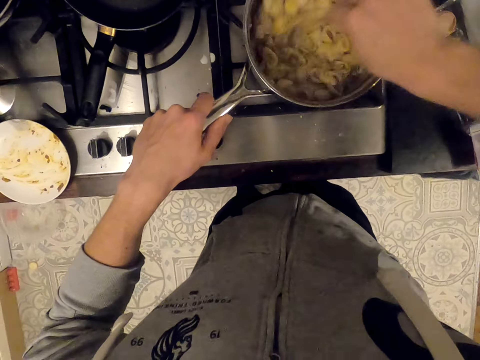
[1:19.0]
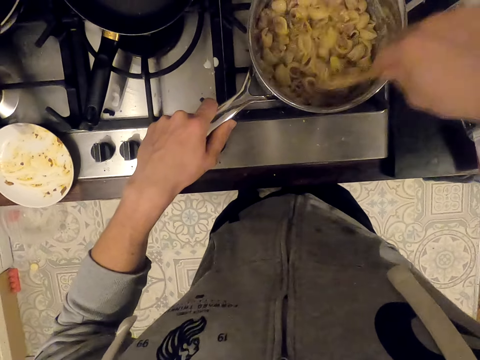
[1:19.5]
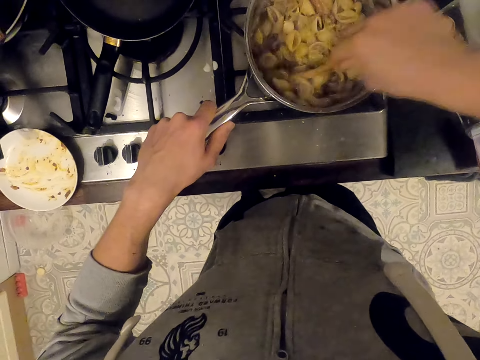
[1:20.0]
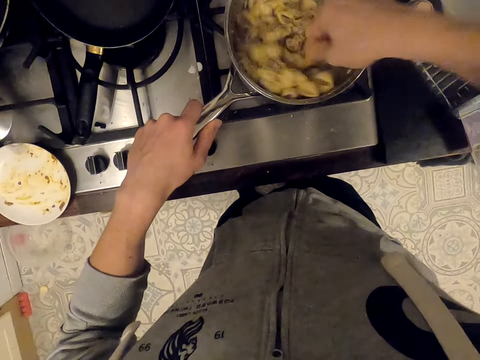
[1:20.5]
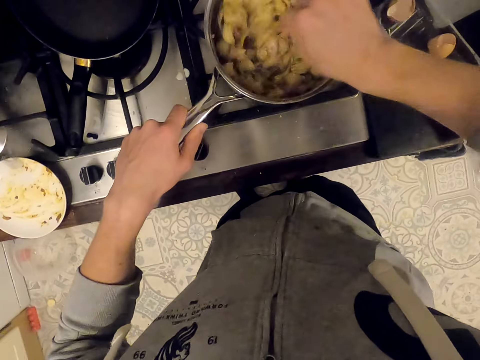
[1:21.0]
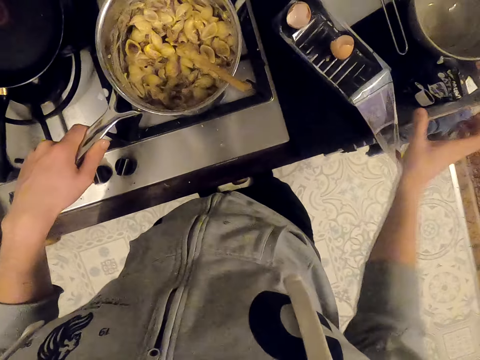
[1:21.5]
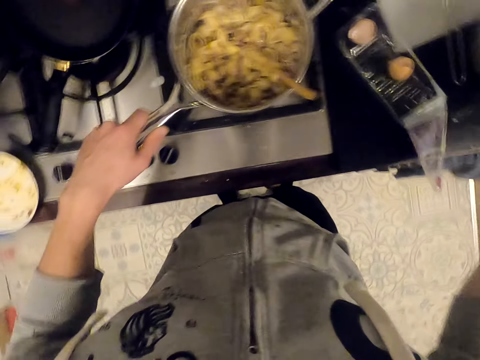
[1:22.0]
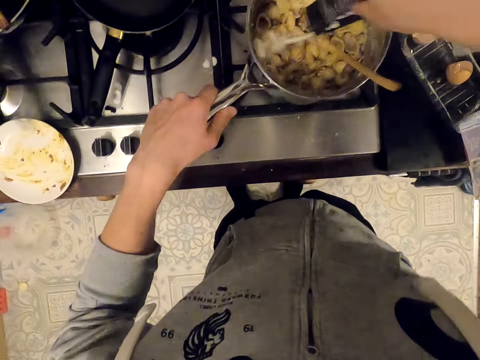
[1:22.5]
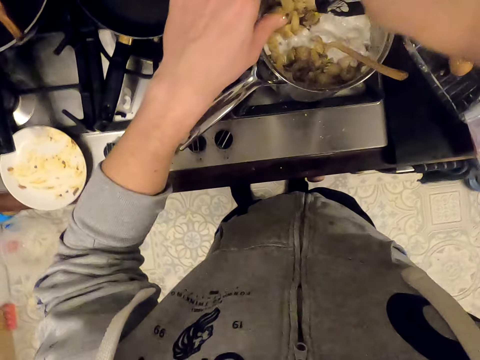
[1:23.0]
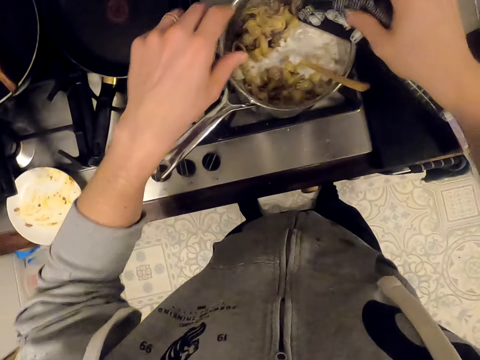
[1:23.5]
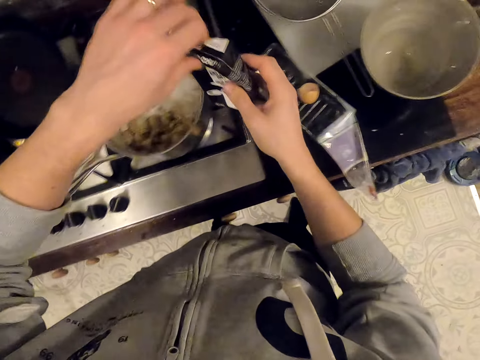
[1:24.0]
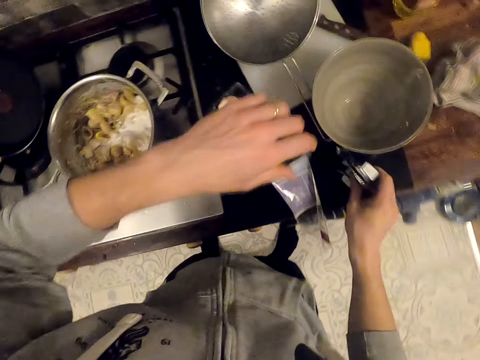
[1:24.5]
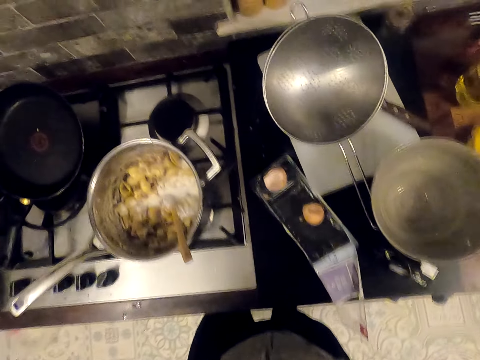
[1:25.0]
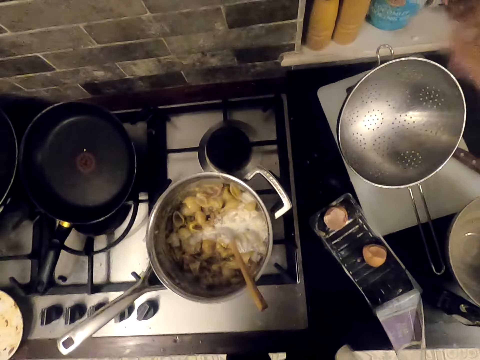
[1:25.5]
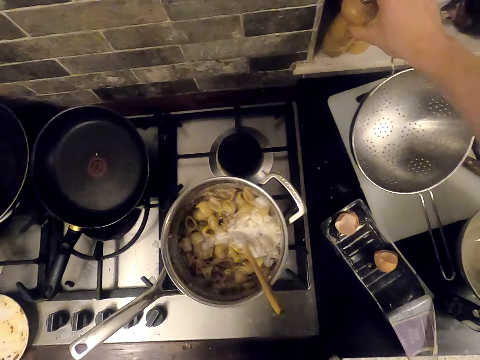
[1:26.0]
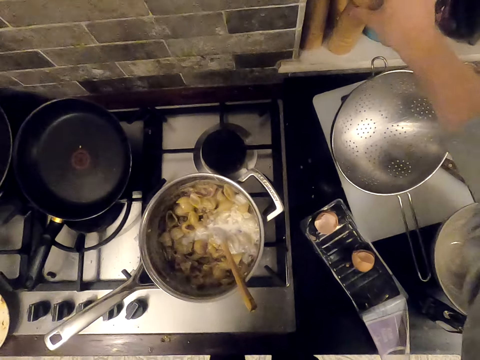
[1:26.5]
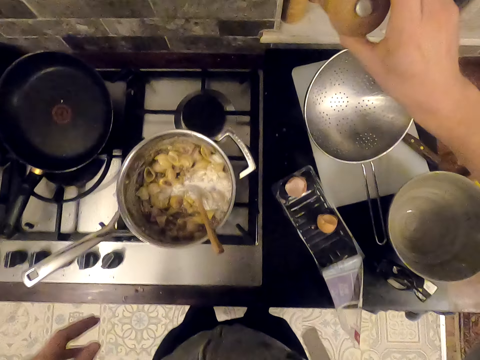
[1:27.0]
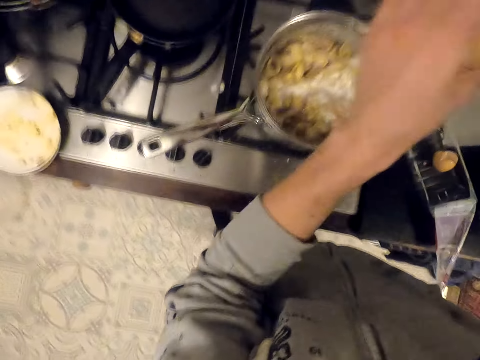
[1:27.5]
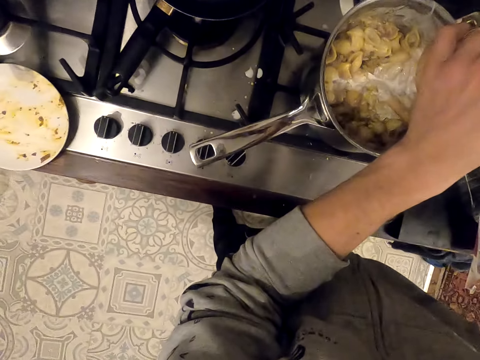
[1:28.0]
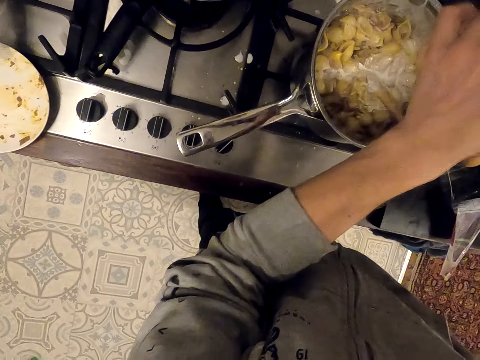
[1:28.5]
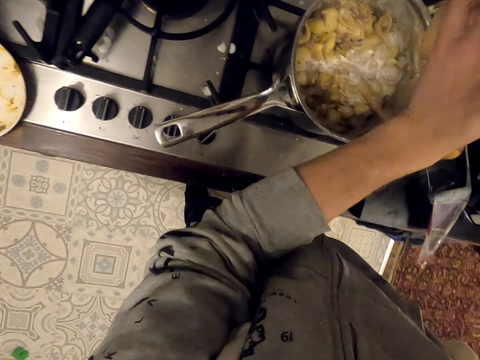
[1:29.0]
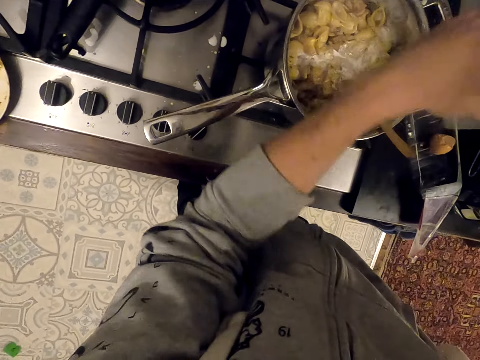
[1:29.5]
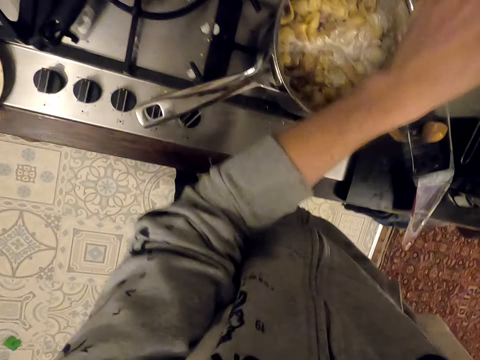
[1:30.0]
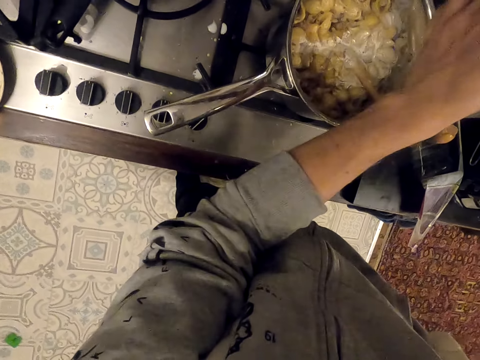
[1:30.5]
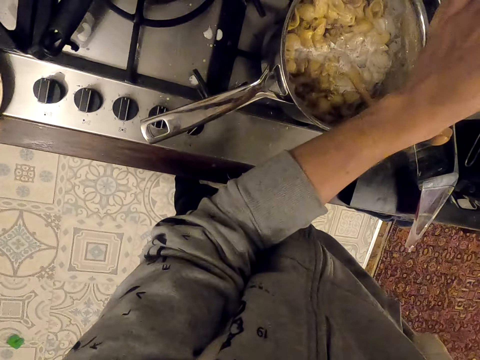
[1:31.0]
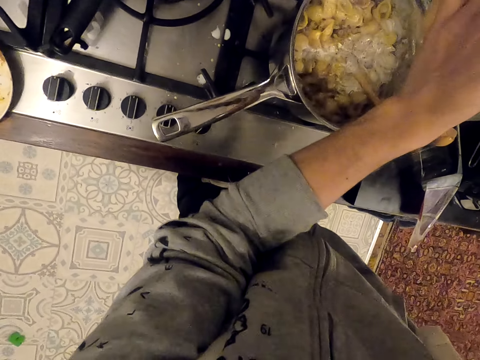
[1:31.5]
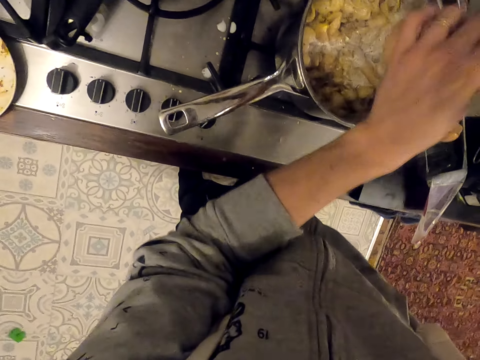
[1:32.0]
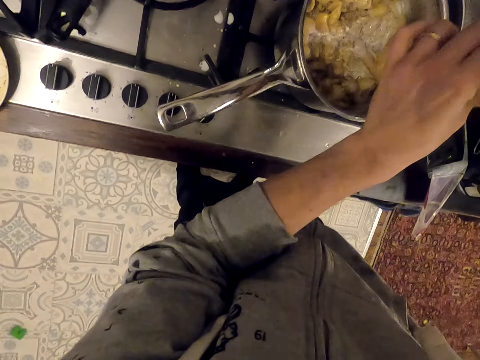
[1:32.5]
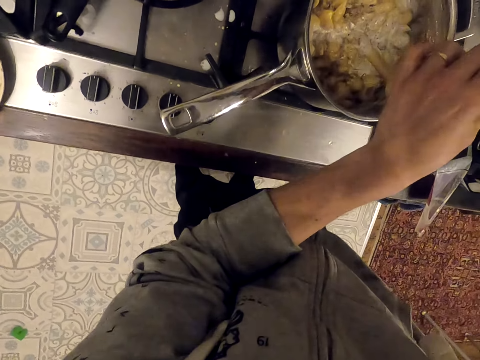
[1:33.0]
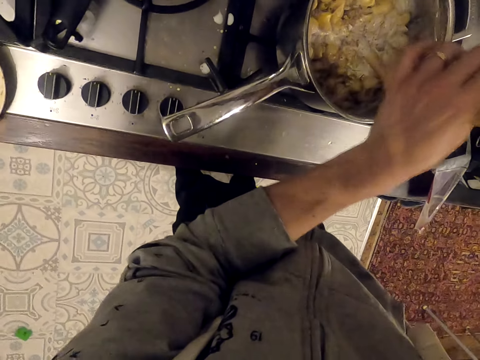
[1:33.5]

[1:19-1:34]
The camera wearer takes the milk. They add the milk in the pasta. They put the milk packet on the kitchen cabinet. They take a tin and roll the tin. They put black pepper in the macaroni.

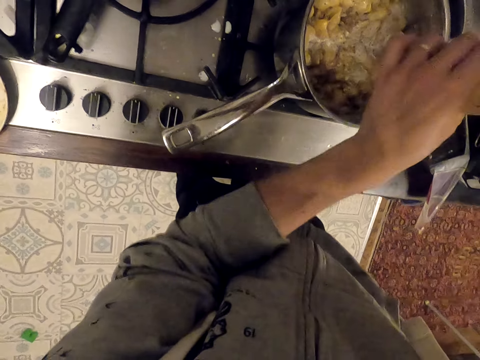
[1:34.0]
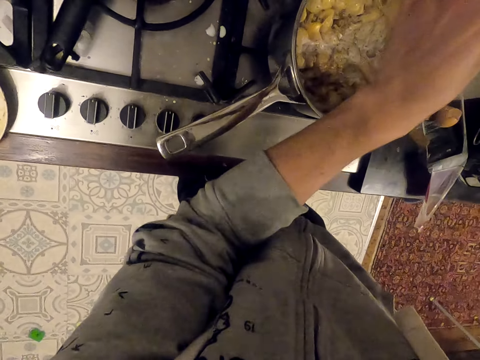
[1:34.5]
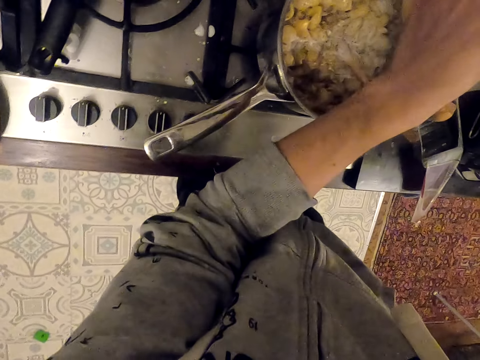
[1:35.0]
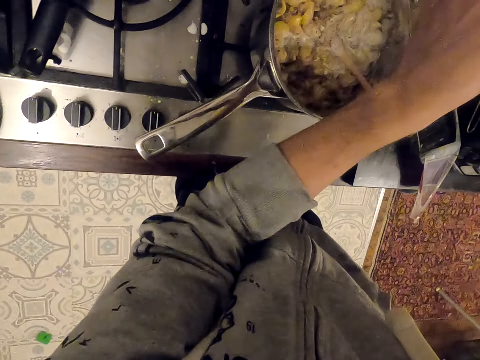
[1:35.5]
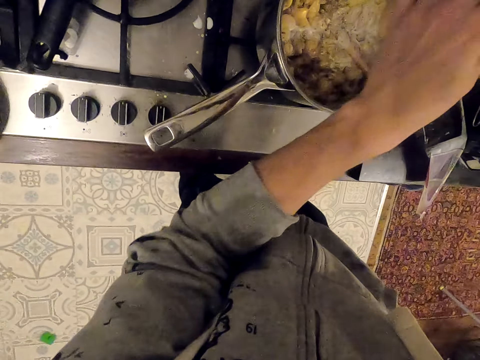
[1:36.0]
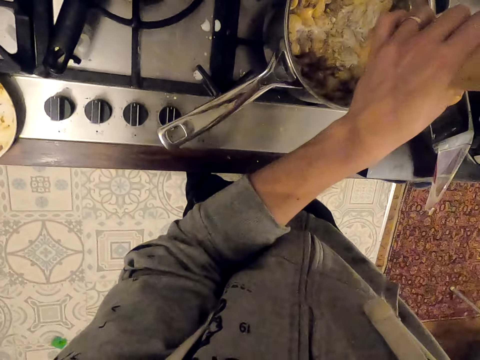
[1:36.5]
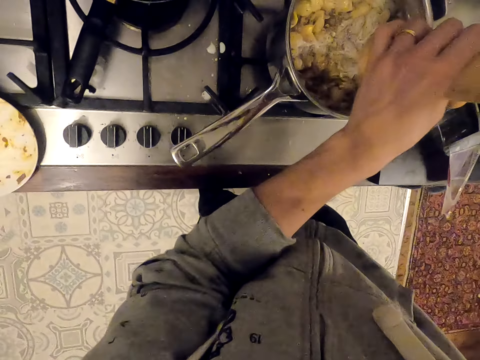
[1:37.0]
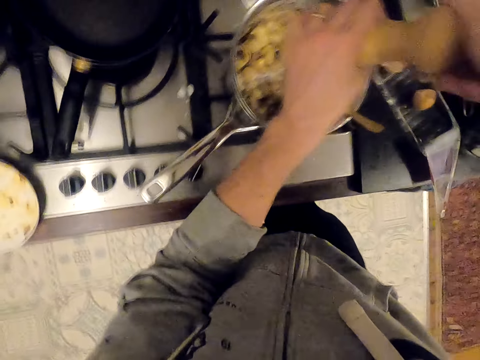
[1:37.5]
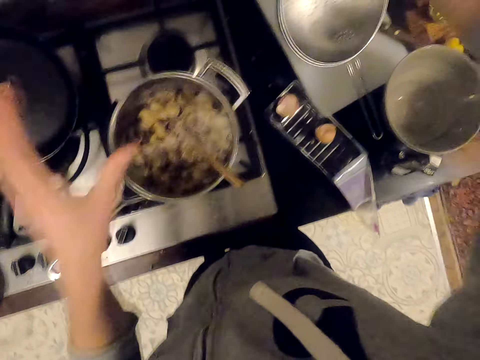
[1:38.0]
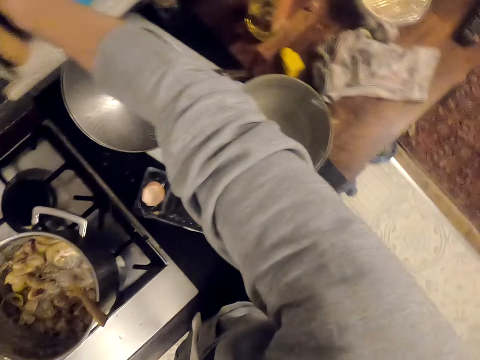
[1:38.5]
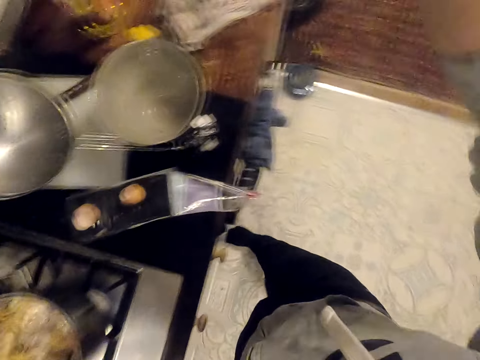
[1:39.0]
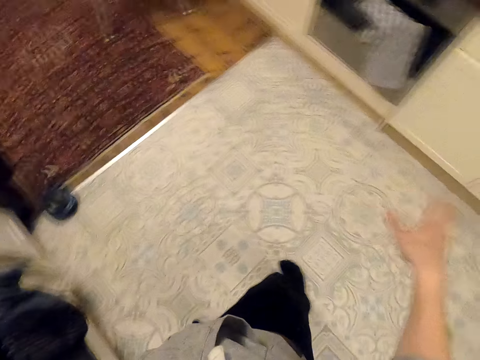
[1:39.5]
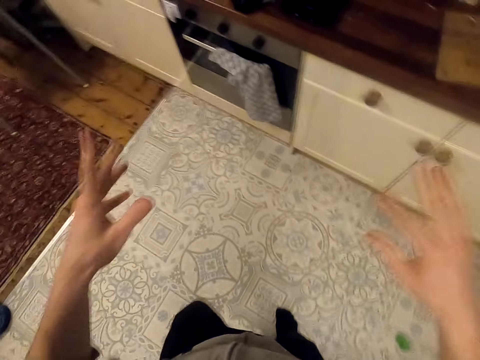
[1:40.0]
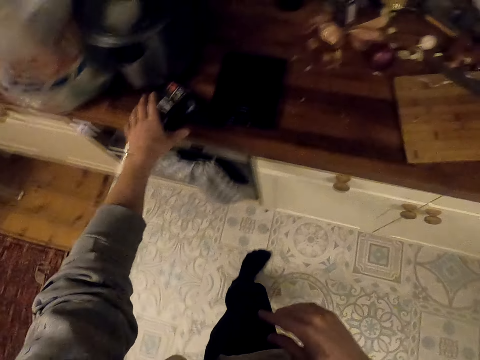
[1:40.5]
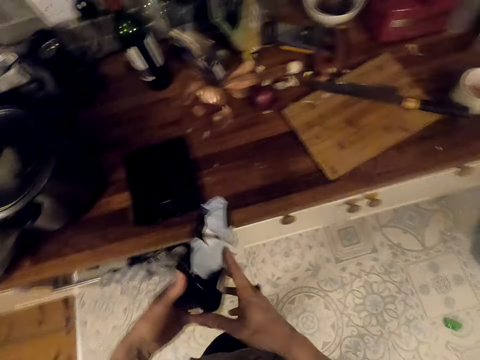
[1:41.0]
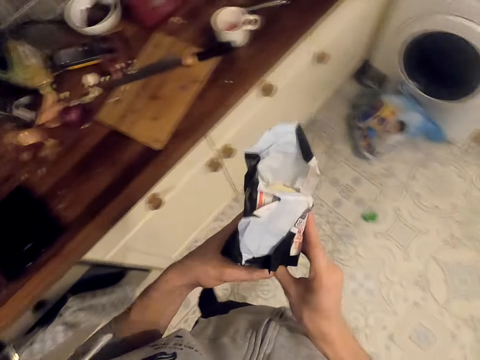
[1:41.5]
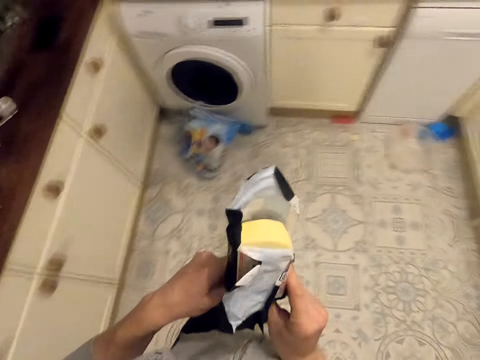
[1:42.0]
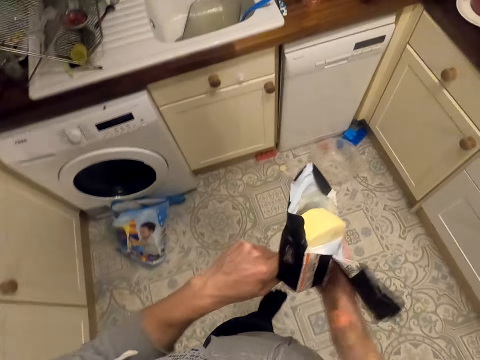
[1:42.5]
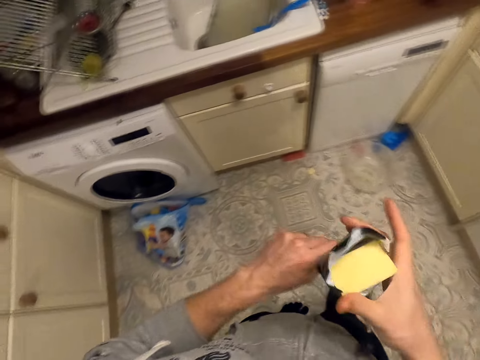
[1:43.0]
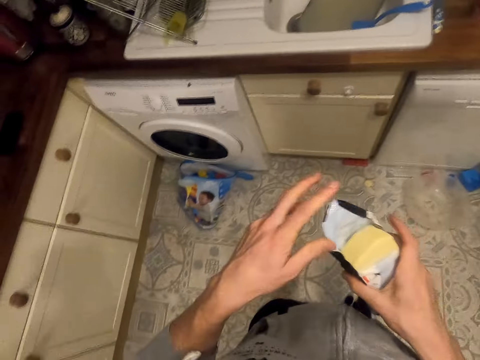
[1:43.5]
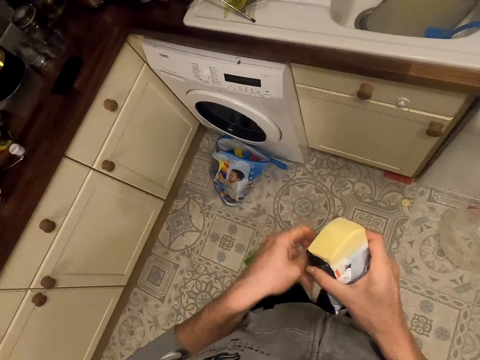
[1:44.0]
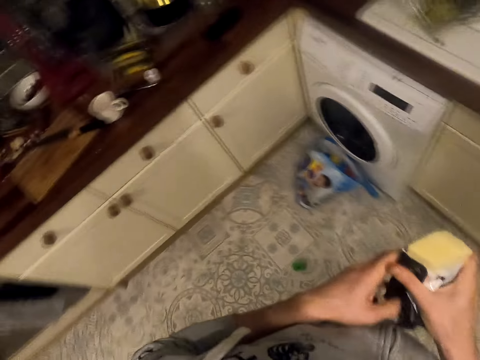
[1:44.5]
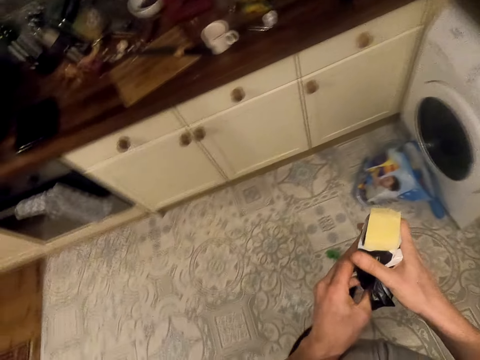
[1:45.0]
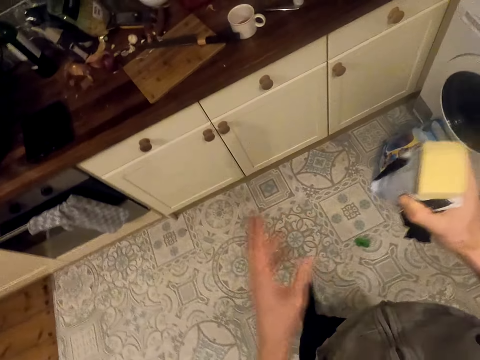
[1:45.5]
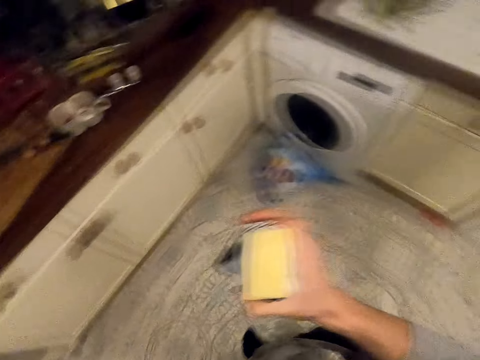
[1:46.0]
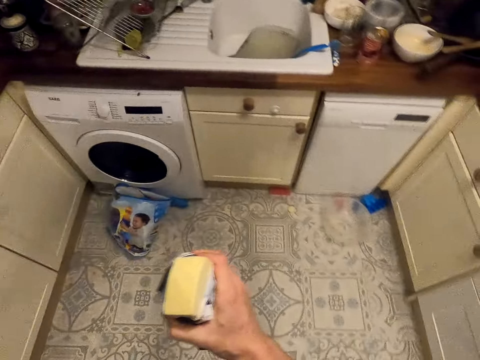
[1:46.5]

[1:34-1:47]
The camera wearer puts the tin on the shelf. They walk in the kitchen. They take cheese.
